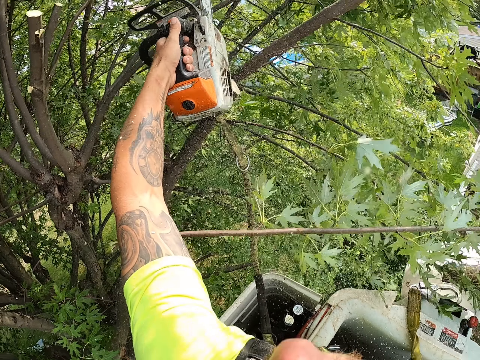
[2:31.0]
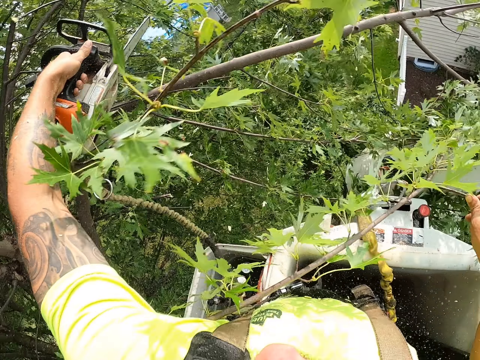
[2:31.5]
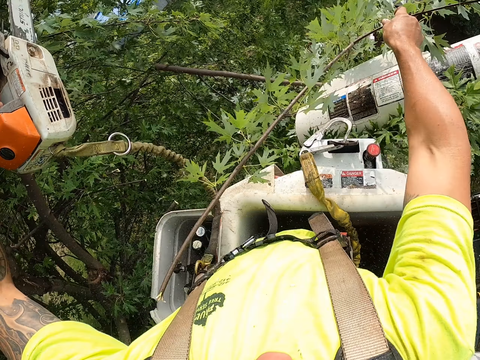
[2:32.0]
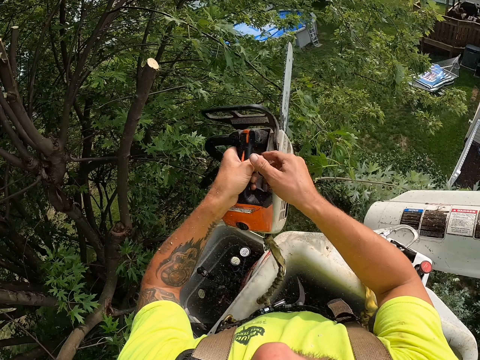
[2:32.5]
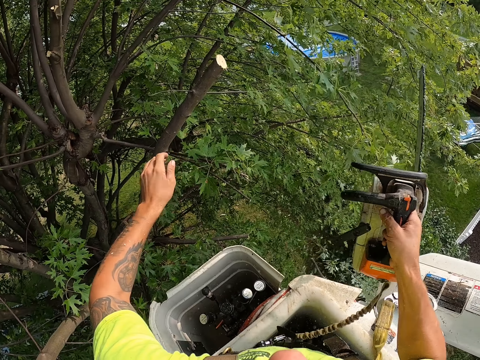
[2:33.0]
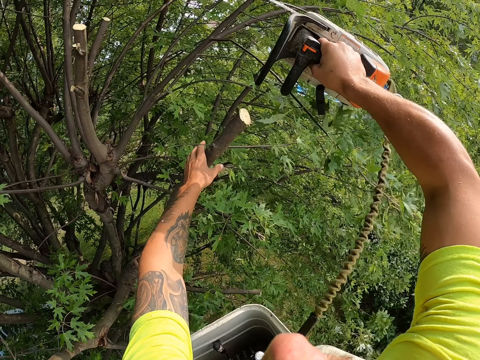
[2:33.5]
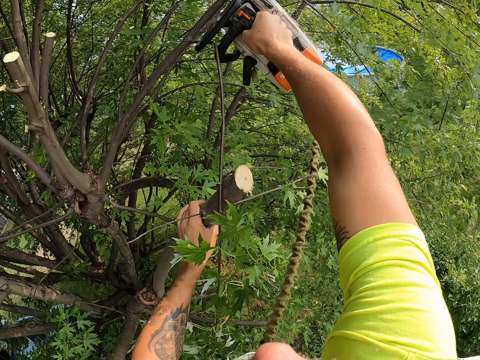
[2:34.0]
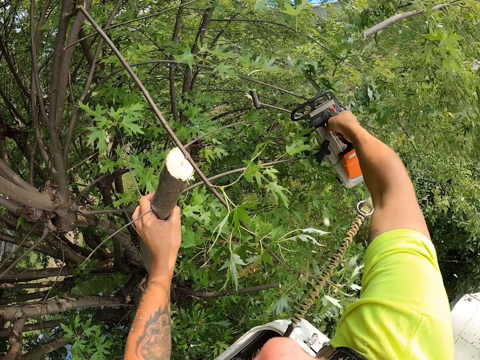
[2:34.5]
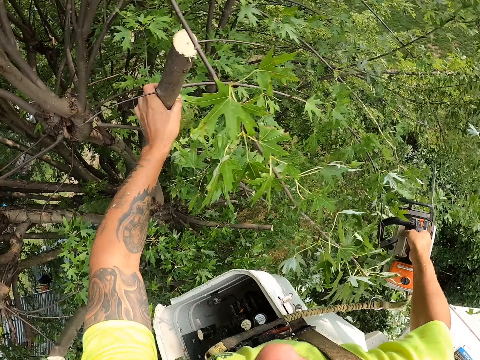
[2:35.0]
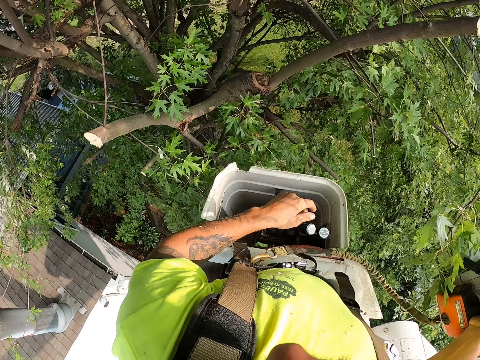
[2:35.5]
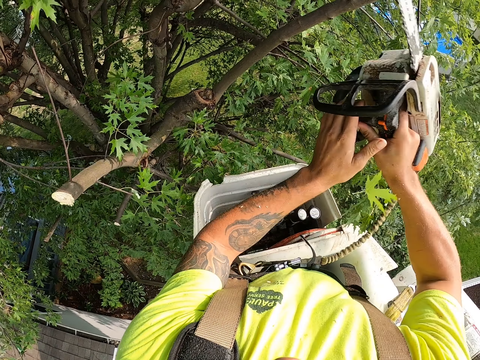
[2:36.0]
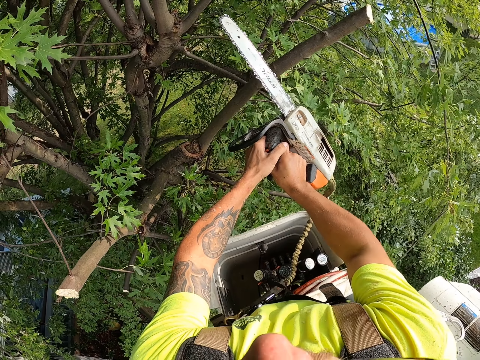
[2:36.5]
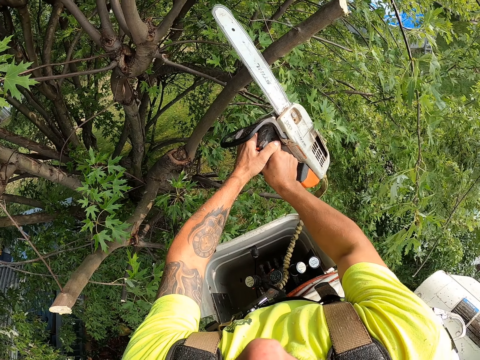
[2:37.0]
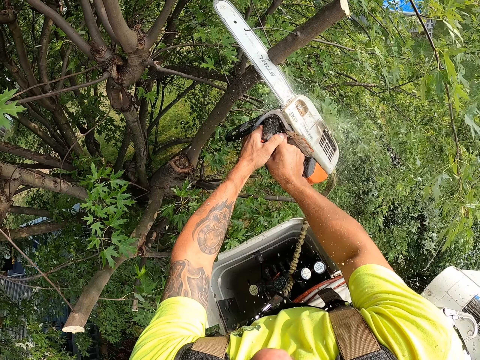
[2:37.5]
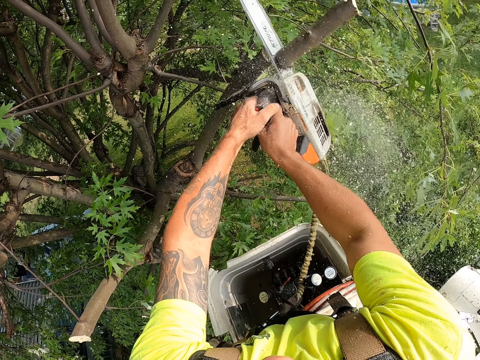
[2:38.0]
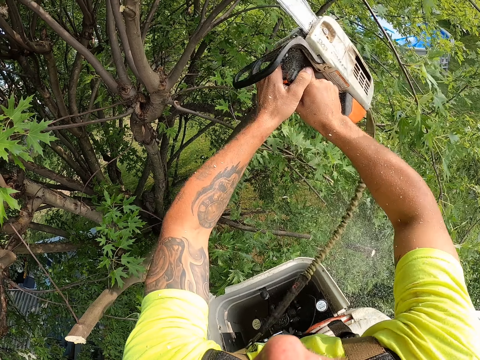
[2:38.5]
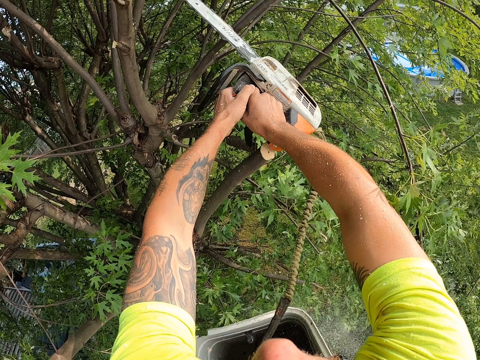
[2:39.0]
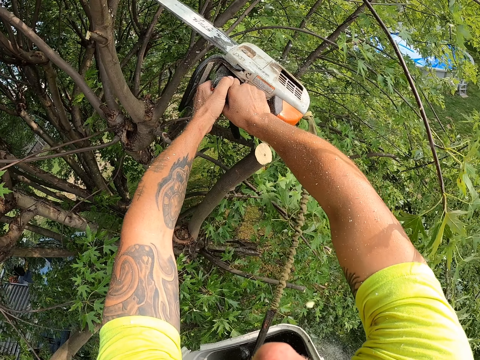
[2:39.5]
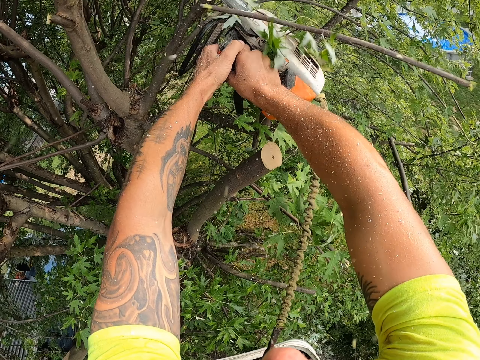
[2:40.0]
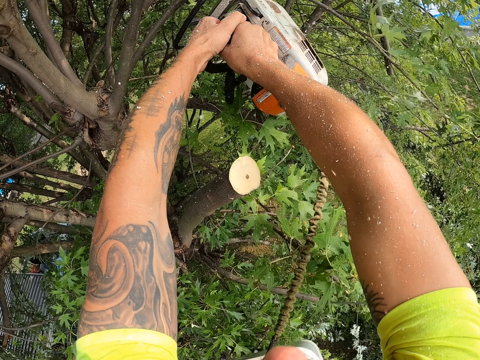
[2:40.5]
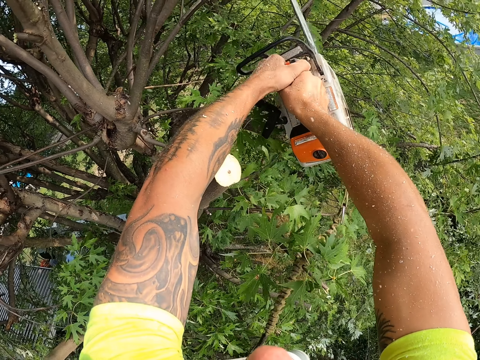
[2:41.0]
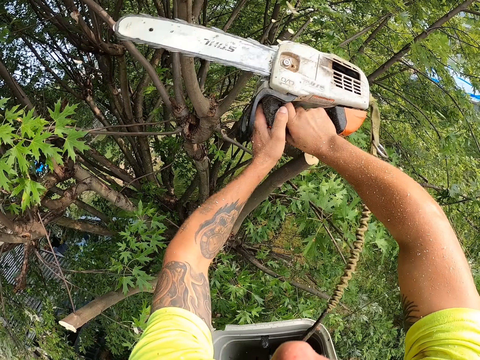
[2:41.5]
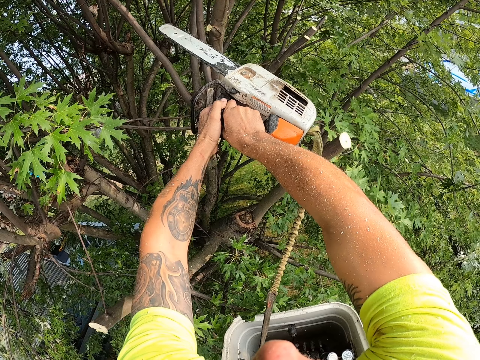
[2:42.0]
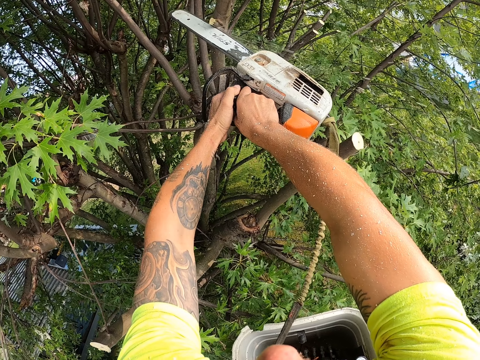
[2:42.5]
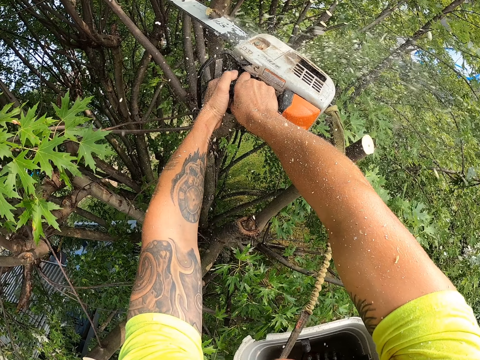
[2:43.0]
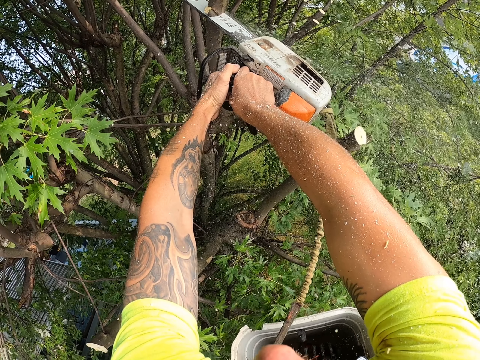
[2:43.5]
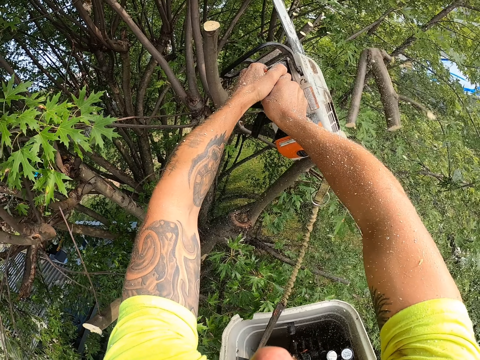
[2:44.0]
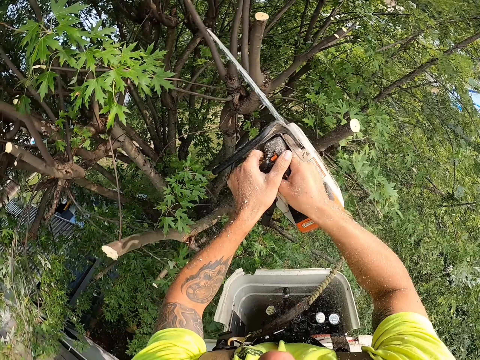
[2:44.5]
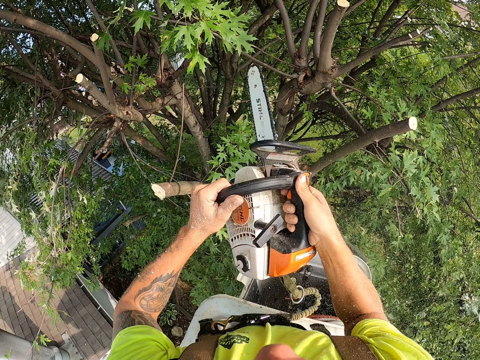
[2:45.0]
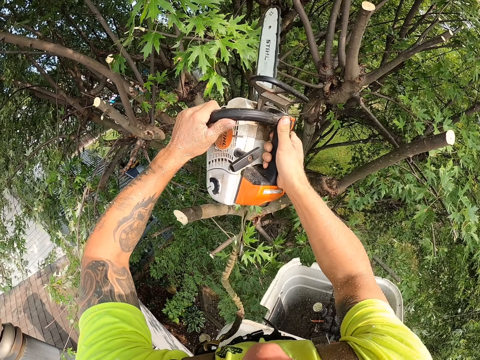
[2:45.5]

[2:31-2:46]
The camera wearer throws the branch of the tree in his right hand on the ground. He takes the chainsaw from his left hand with his right hand. He holds a branch of the tree with his left hand. He cuts the branches of the tree with the chainsaw in his right hand. He holds the chainsaw in his right hand with his left hand. He cuts the branches of the tree with the chainsaw in both hands.

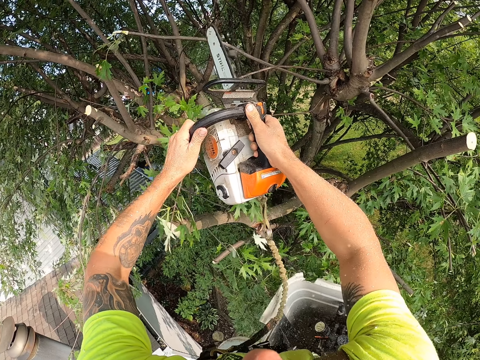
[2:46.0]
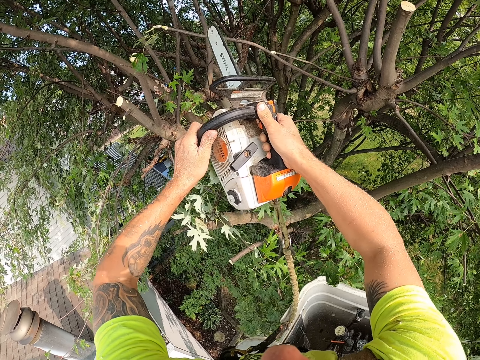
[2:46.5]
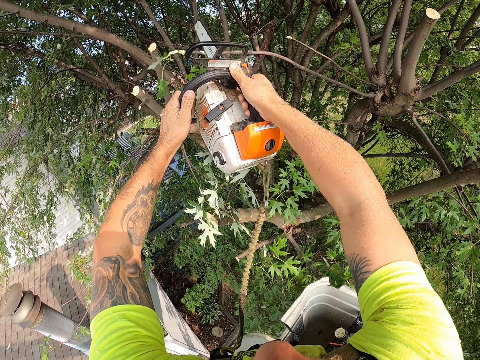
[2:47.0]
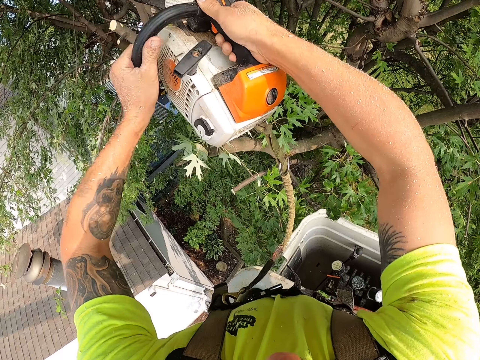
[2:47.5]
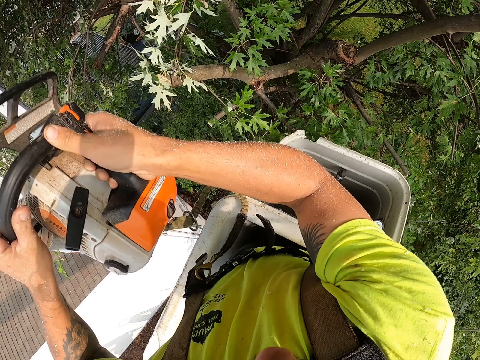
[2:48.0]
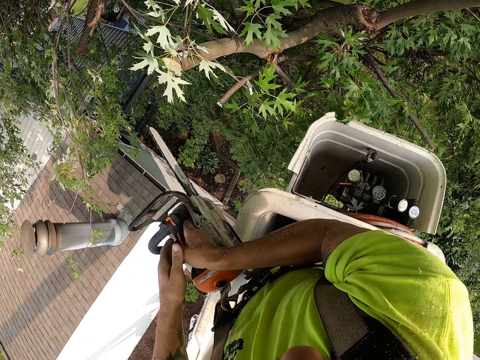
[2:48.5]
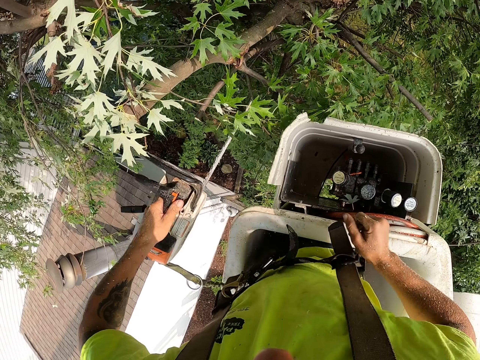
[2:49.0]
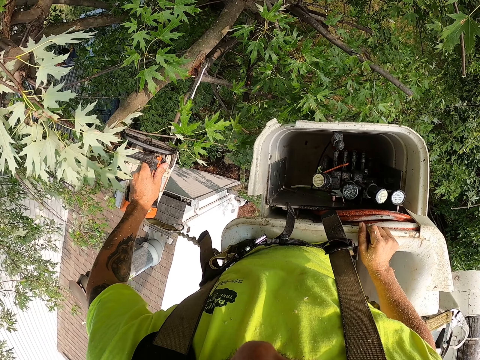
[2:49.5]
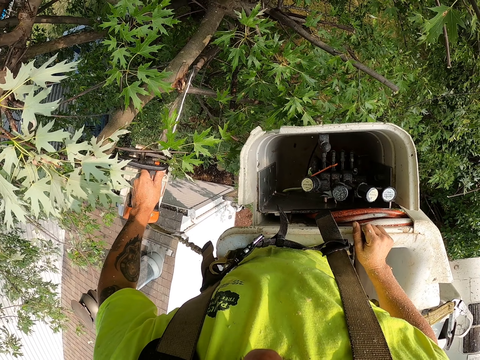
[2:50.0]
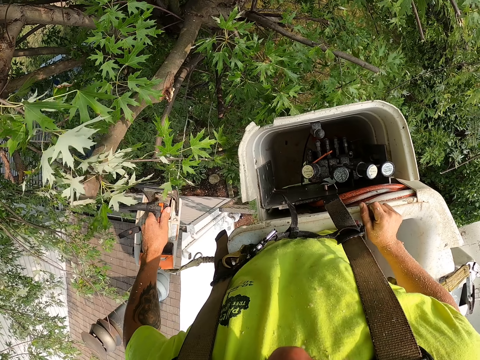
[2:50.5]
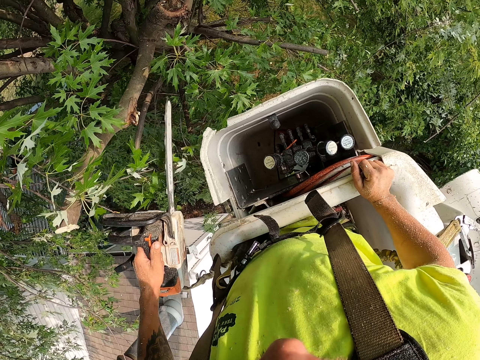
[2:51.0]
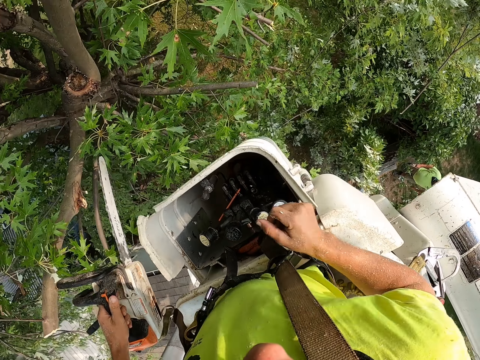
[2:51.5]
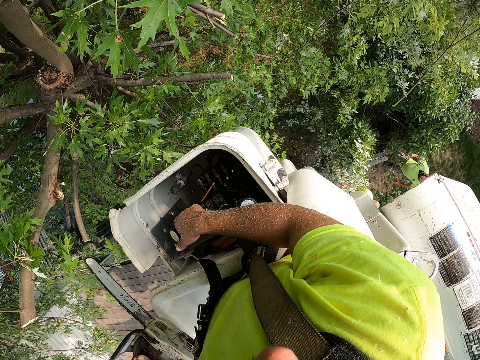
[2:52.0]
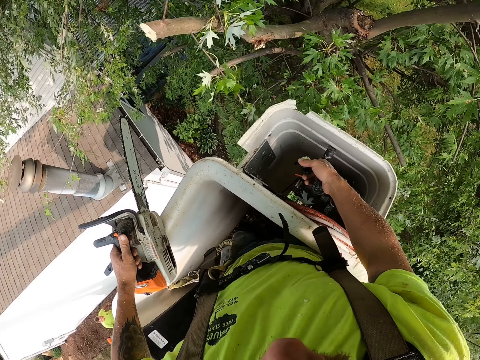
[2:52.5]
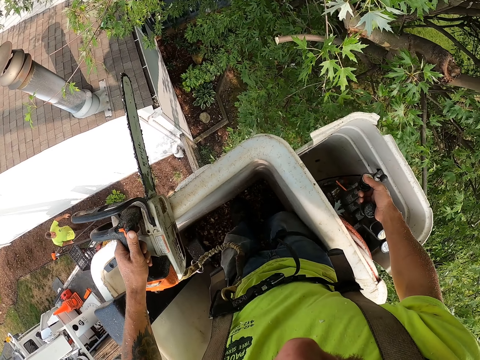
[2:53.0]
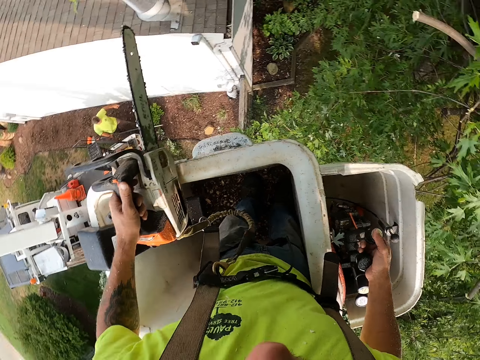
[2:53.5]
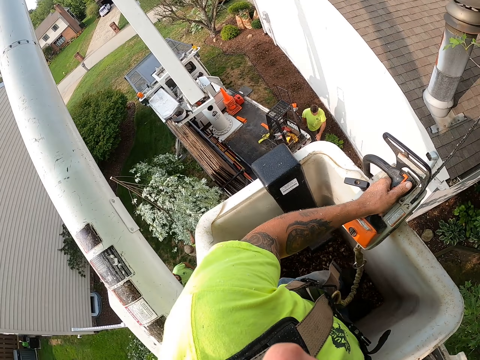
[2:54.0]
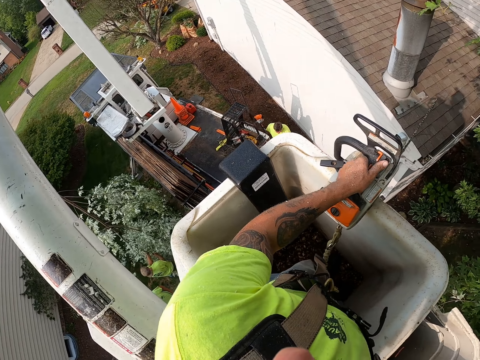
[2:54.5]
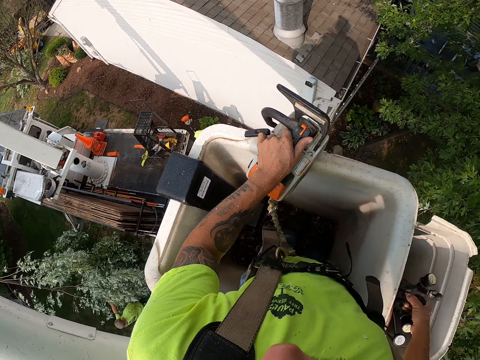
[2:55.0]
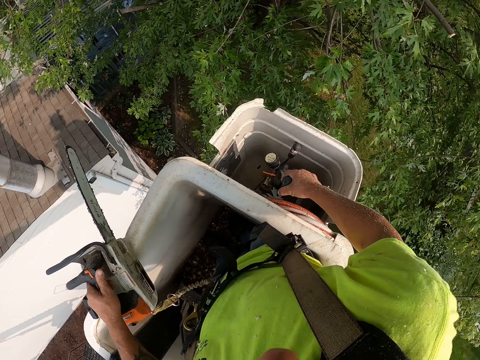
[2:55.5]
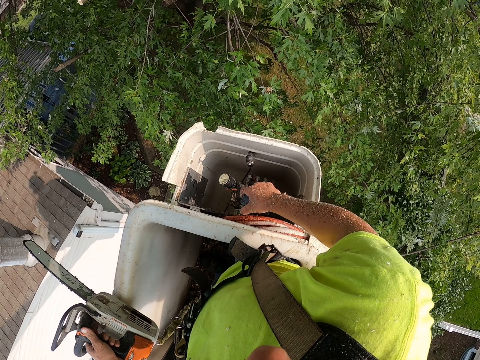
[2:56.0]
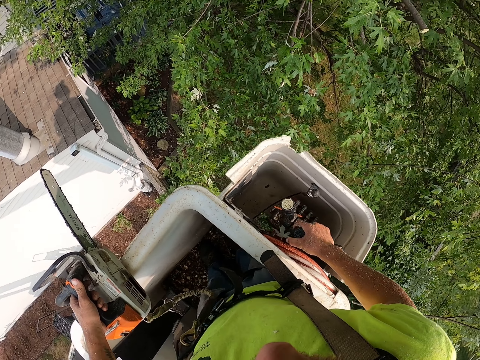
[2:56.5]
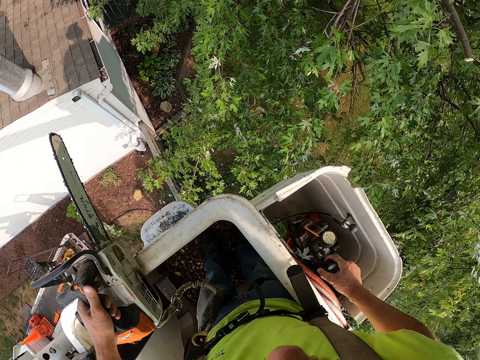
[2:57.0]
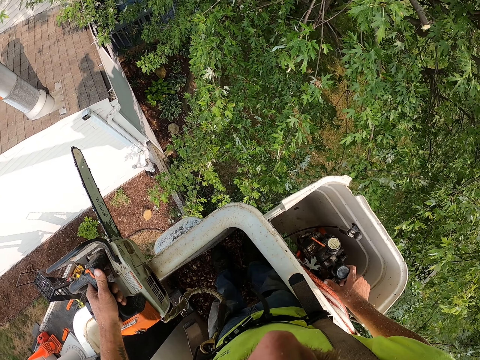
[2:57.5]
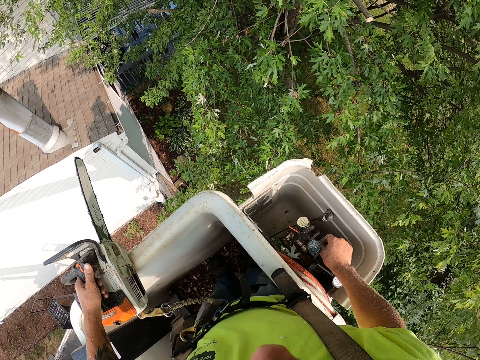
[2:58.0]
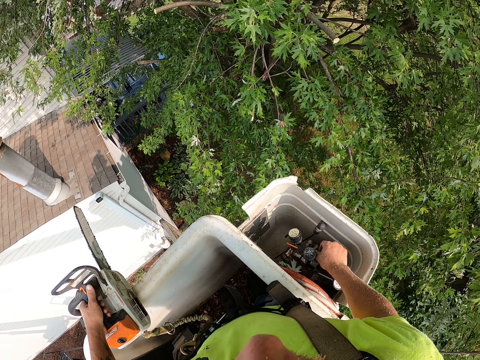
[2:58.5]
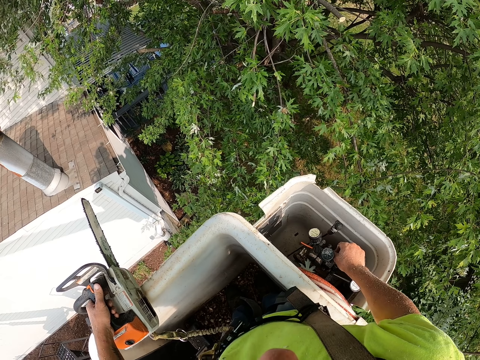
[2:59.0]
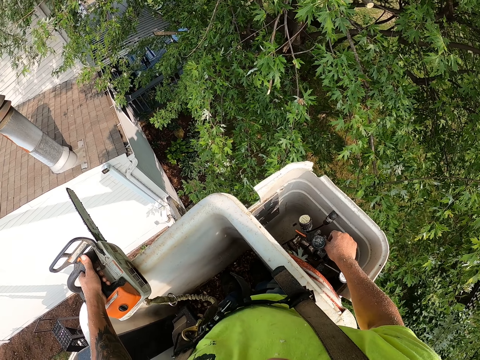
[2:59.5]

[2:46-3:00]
The camera wearer takes the chainsaw from his right hand with his left hand. He places his right hand on the platform of the tree-felling bucket lift. He cuts a branch of the tree with the chainsaw in his left hand. He operates the tree-felling bucket lift with his right hand. A man carries a hedge trimmer with his right hand. Another man carries tree branches with both hands.
